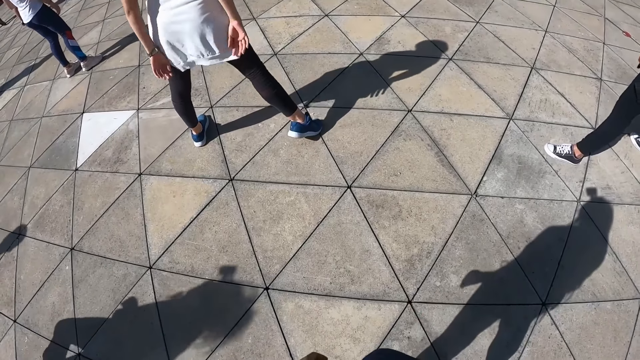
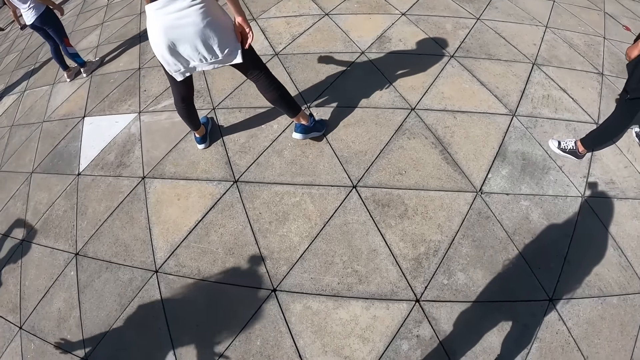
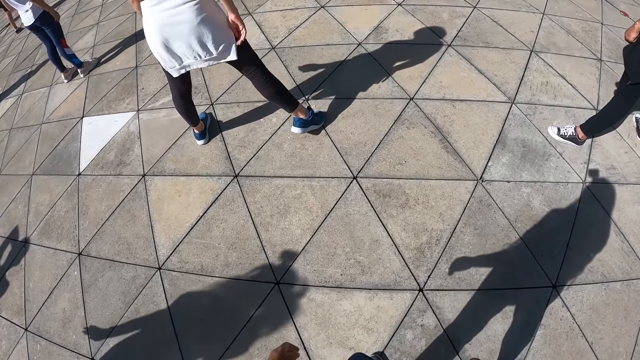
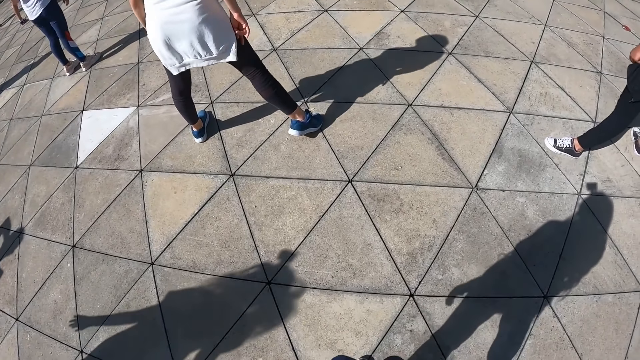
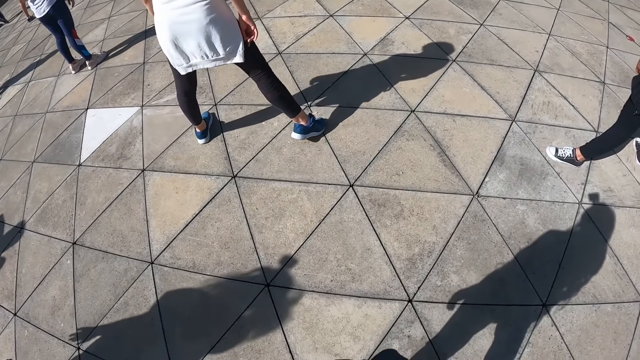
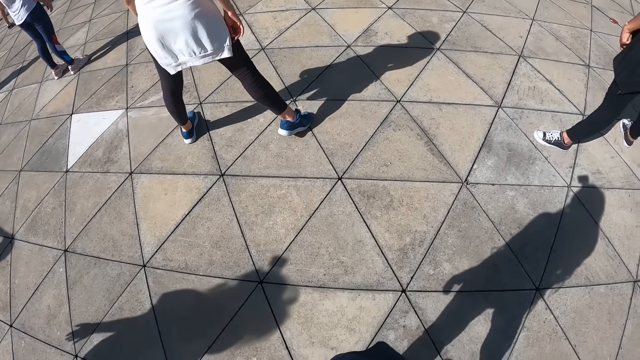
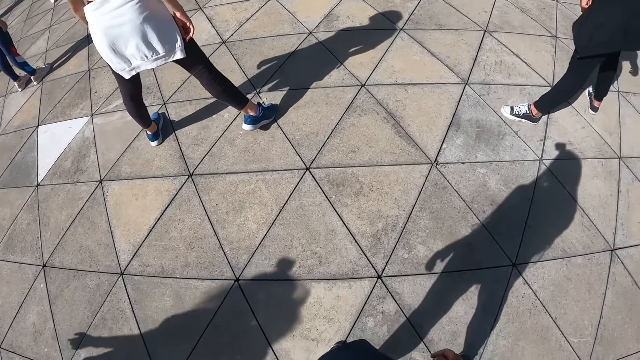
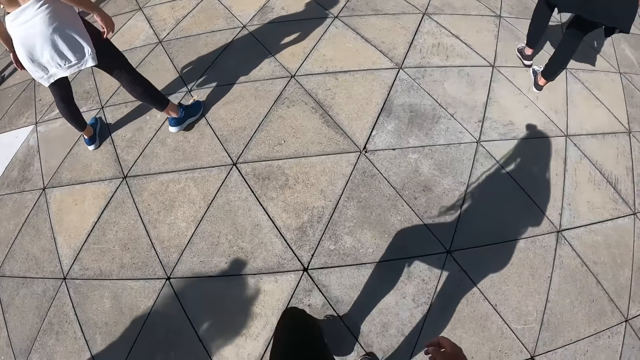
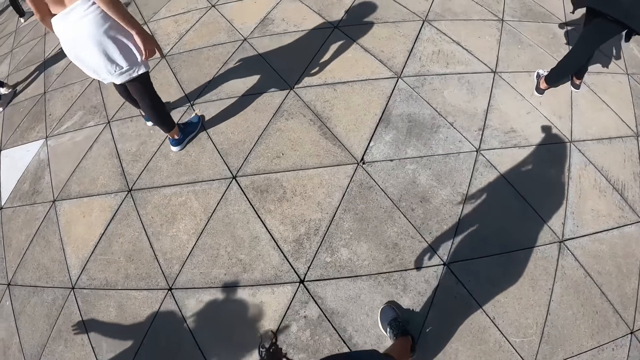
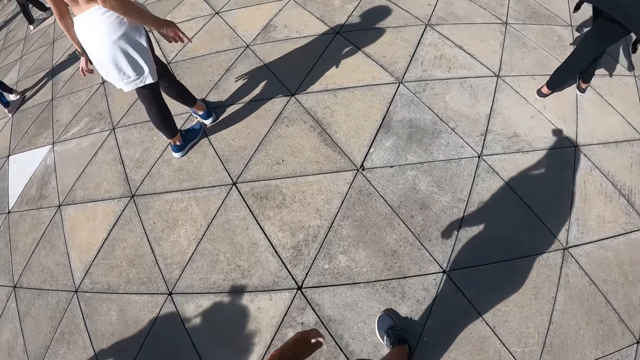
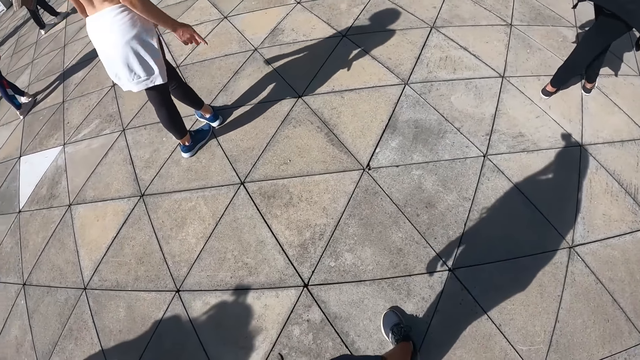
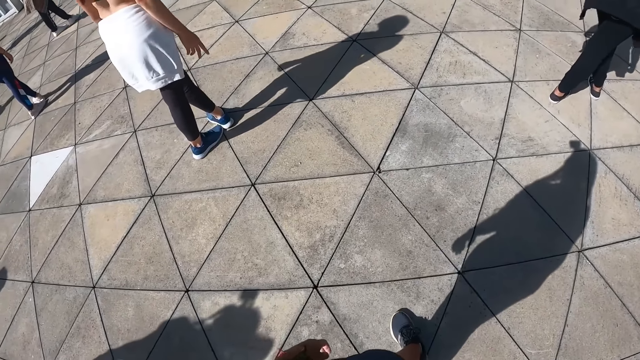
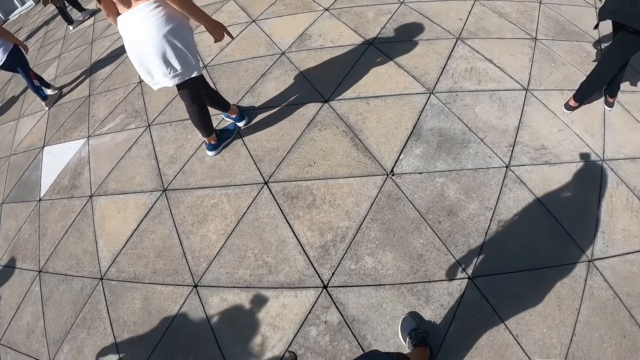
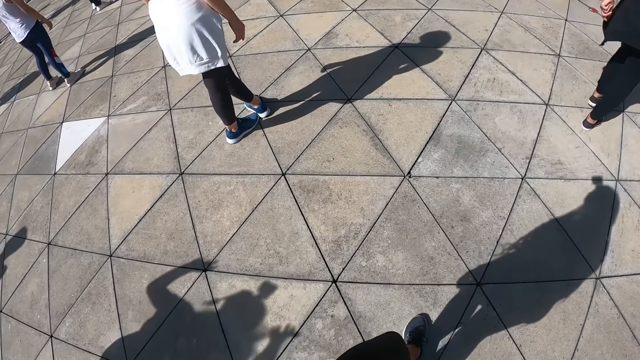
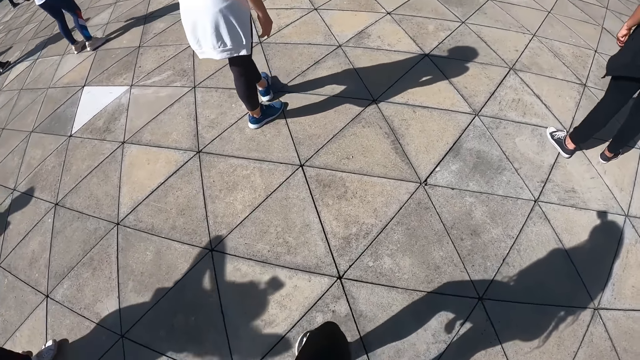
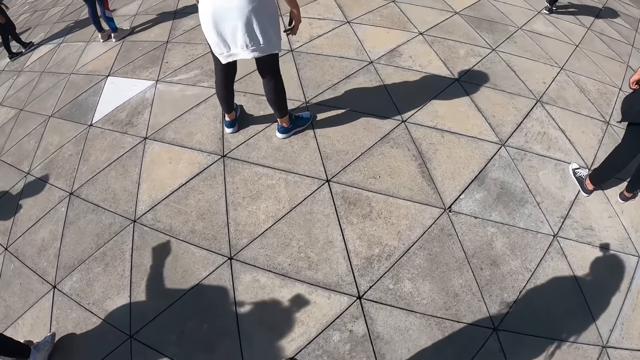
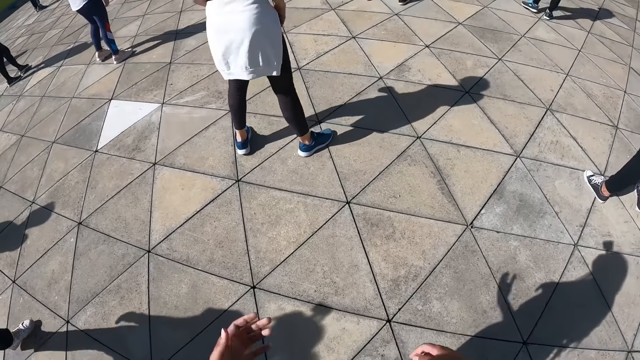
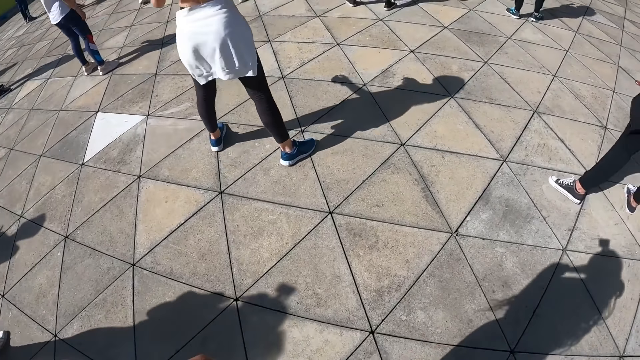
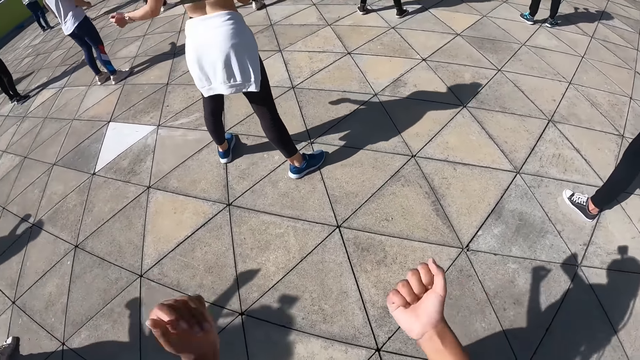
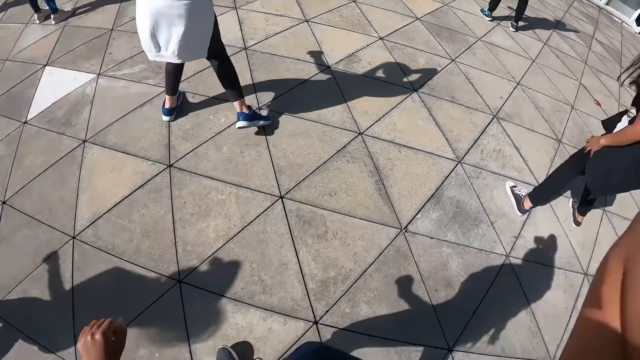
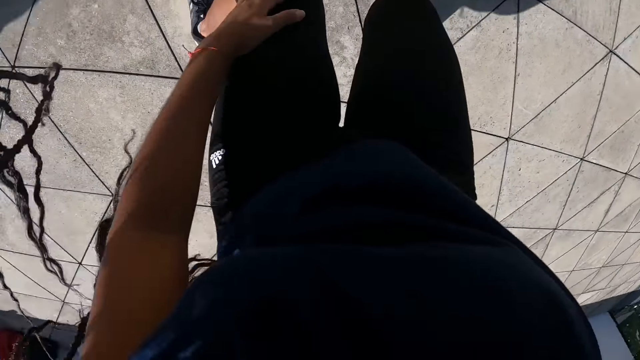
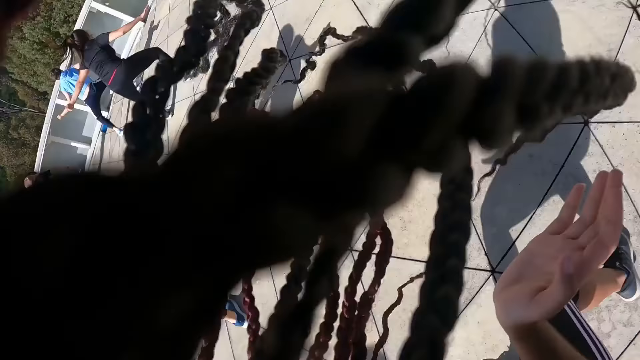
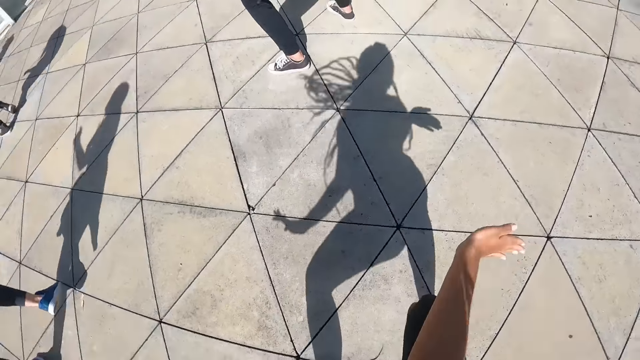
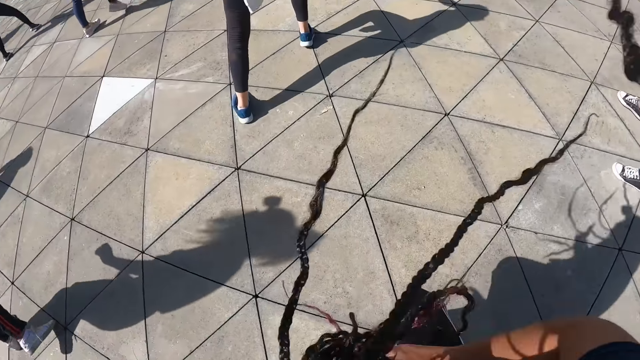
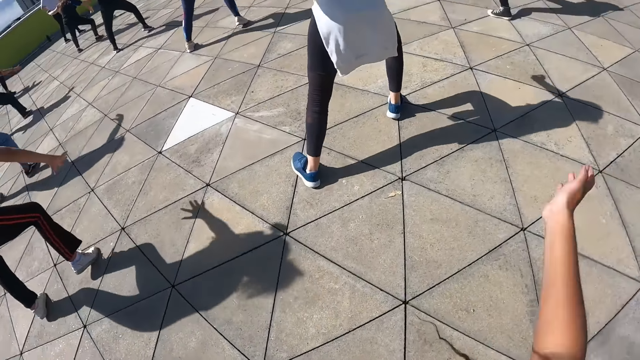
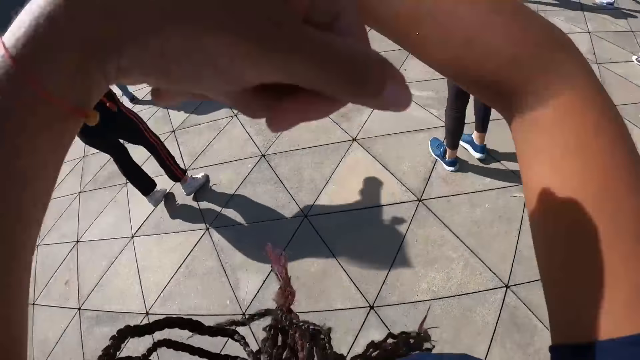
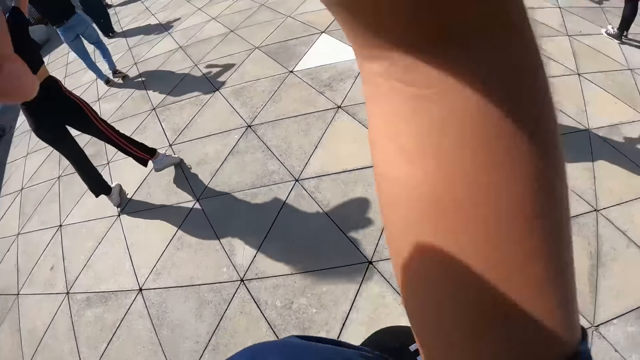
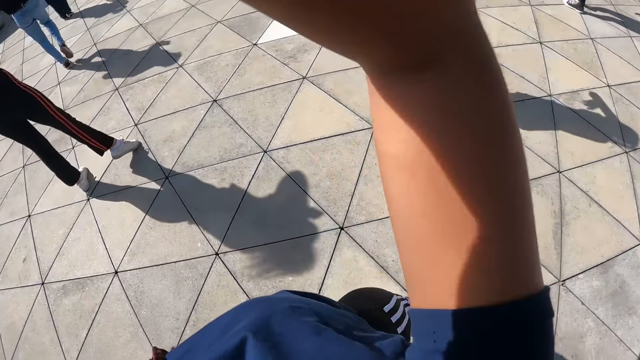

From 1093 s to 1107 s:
The camera wearer dances with the group of people in the dance centre. She lifts her knees up and down.

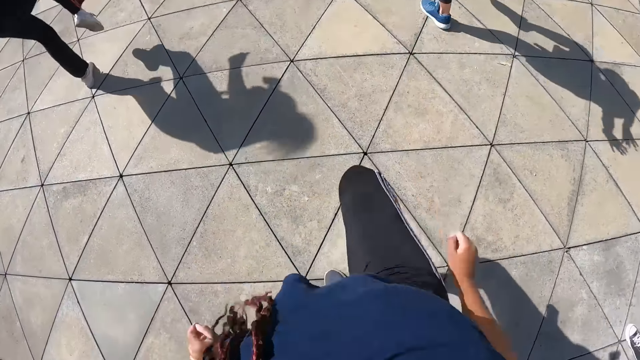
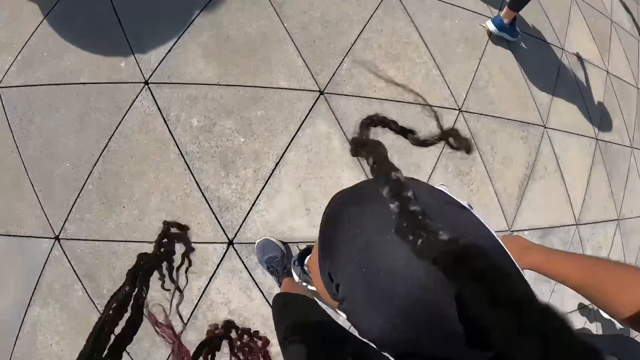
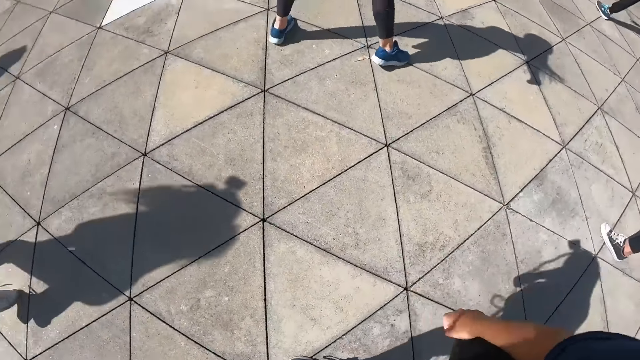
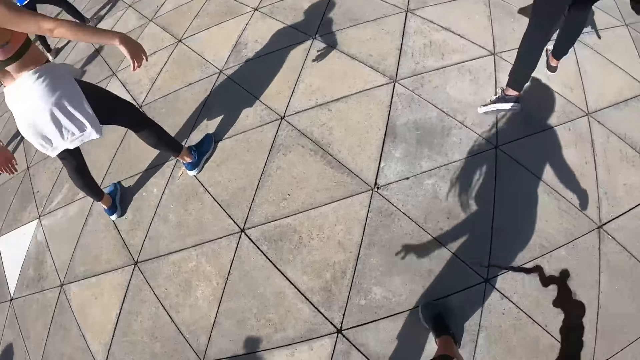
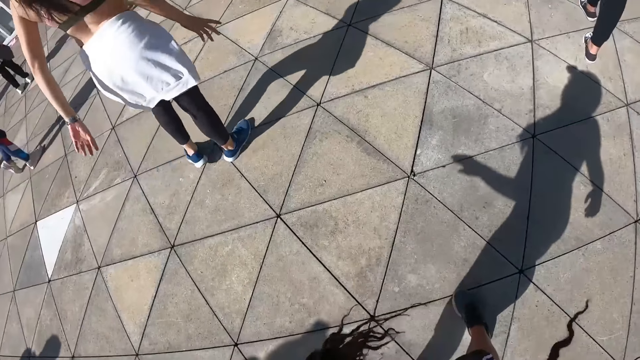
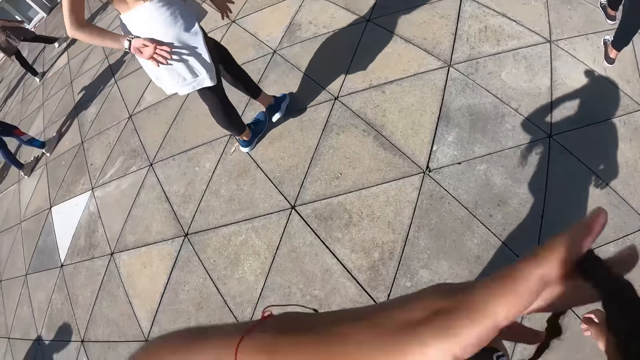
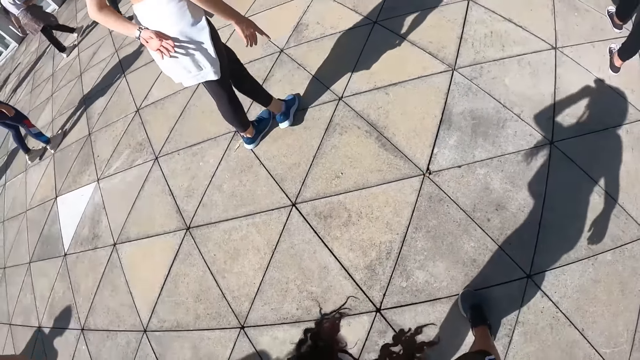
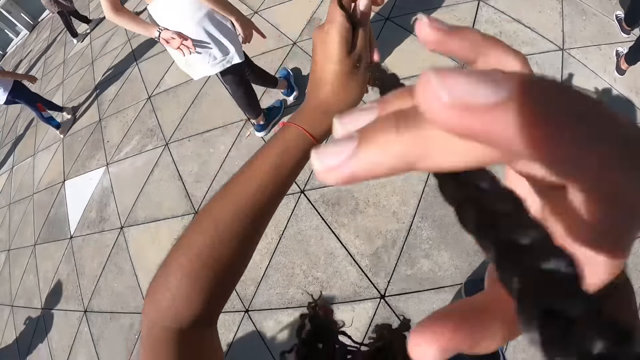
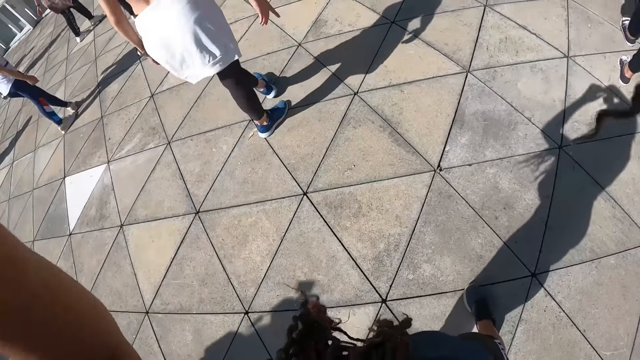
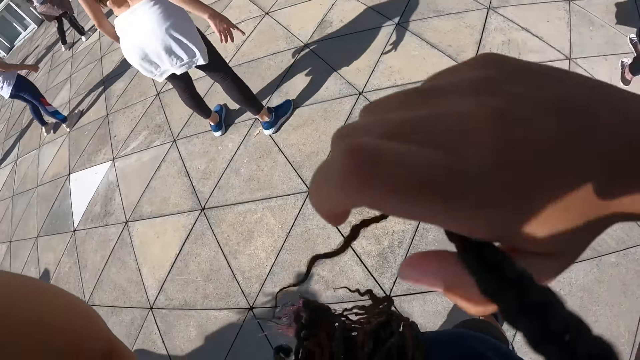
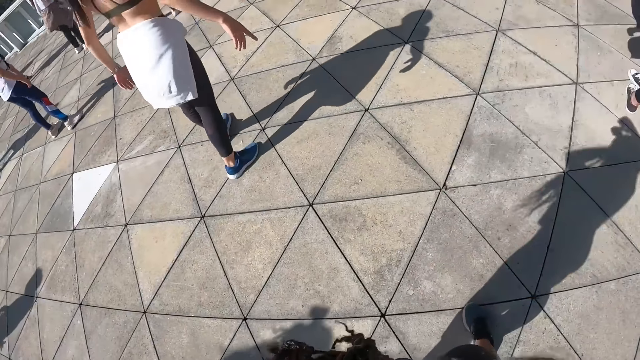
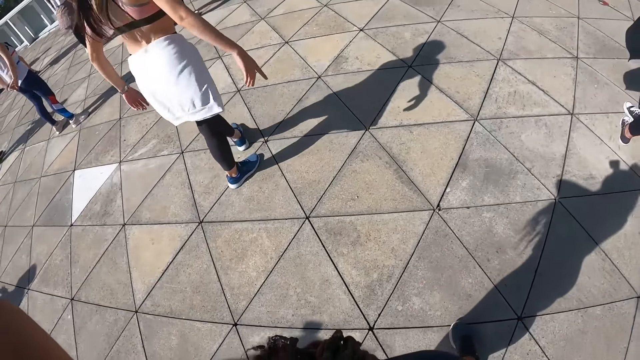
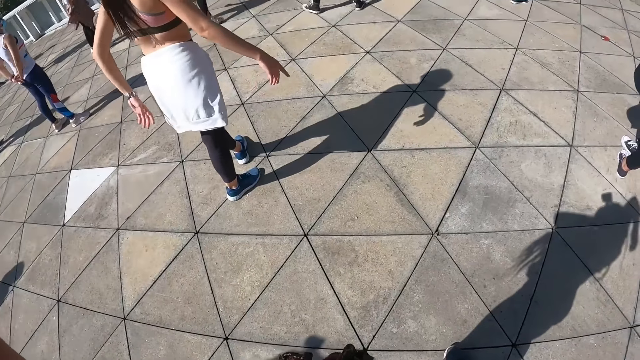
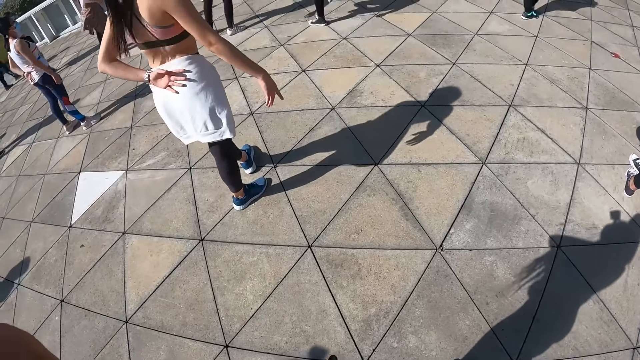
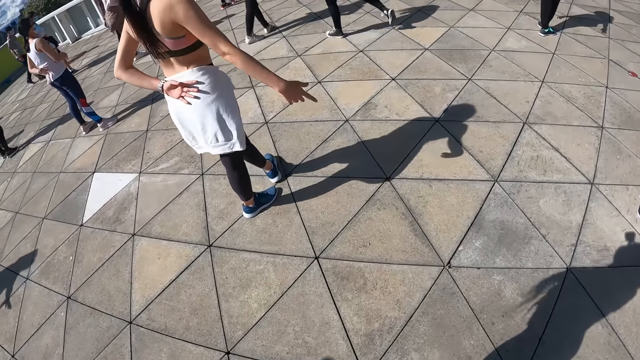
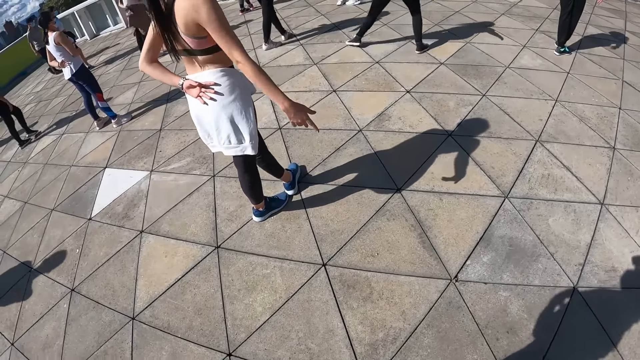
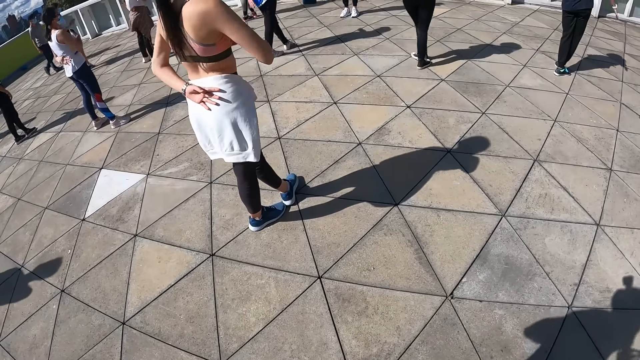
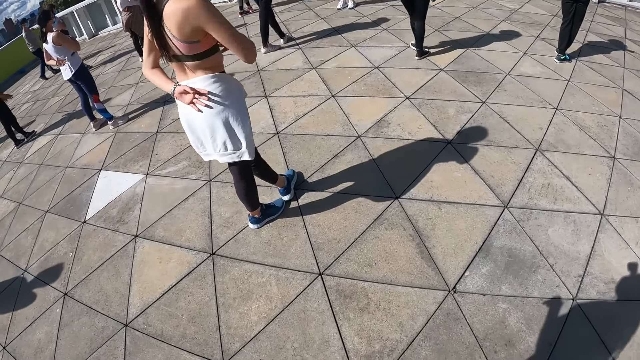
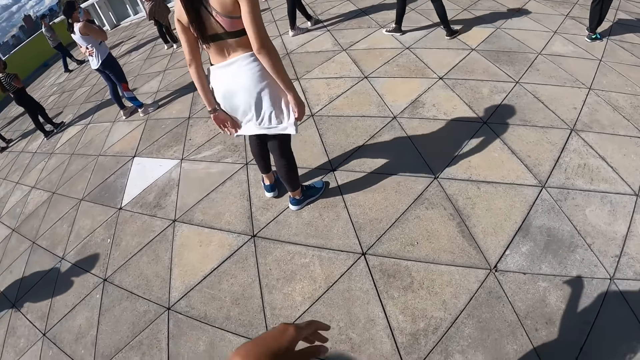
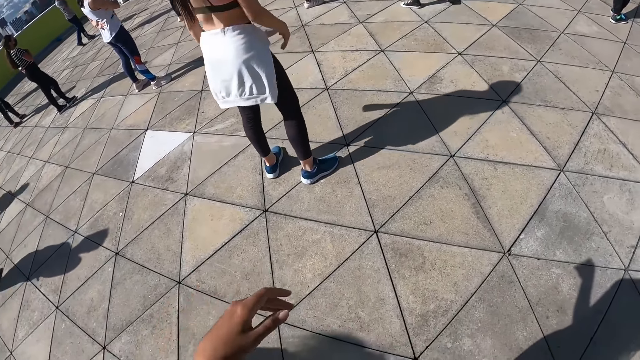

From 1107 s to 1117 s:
The camera wearer moves her hair with her hands.
